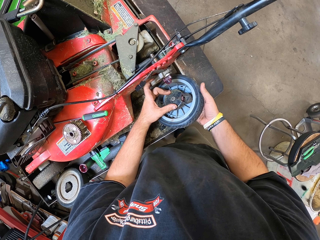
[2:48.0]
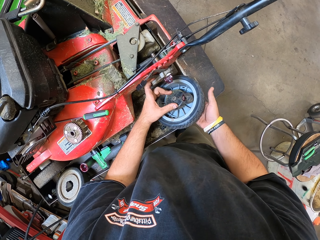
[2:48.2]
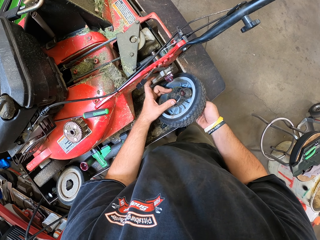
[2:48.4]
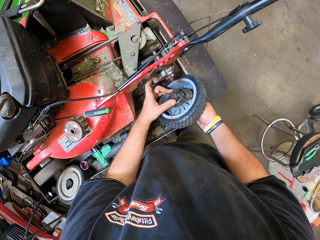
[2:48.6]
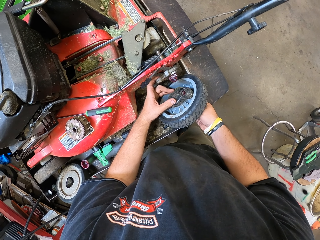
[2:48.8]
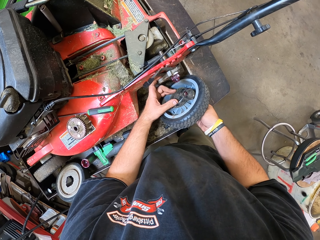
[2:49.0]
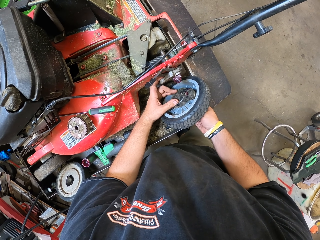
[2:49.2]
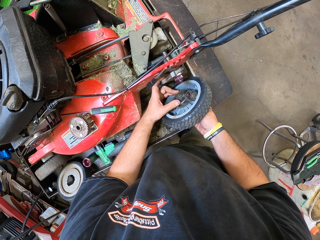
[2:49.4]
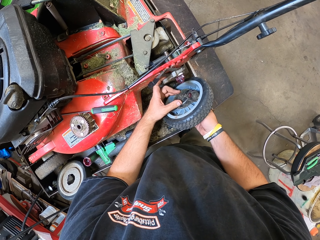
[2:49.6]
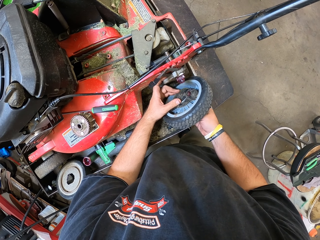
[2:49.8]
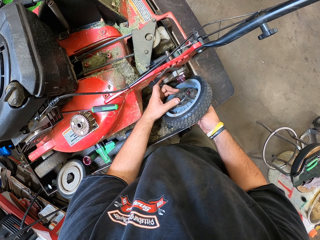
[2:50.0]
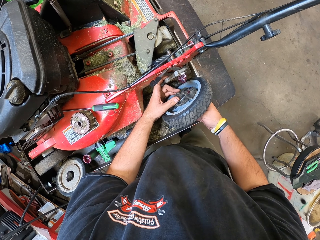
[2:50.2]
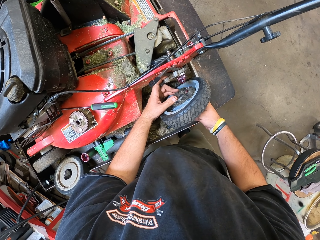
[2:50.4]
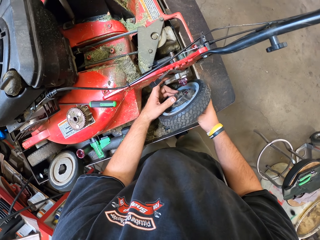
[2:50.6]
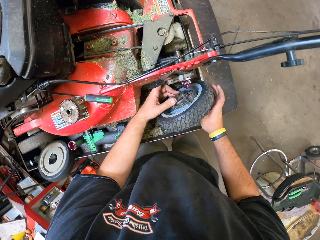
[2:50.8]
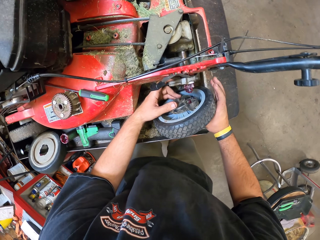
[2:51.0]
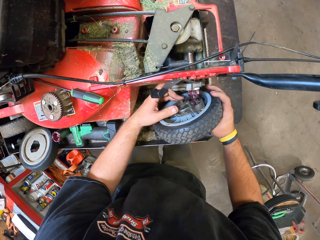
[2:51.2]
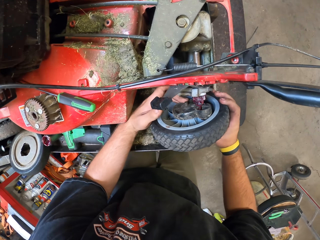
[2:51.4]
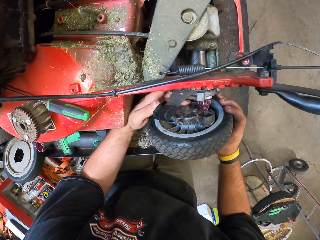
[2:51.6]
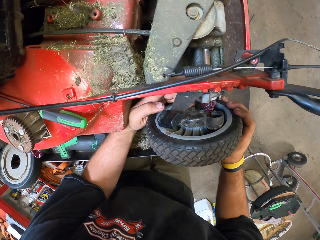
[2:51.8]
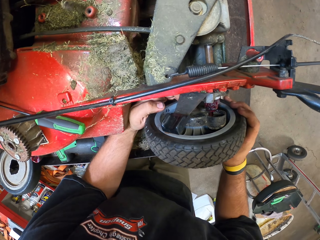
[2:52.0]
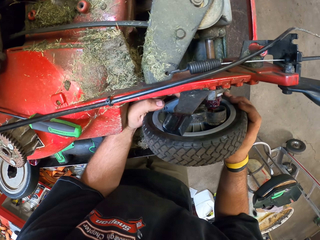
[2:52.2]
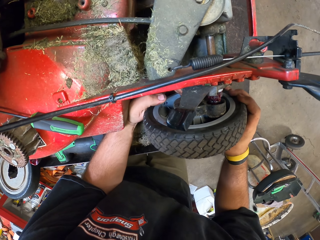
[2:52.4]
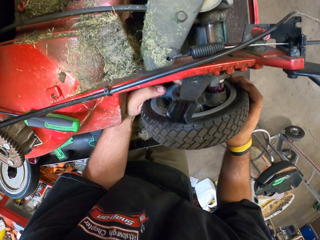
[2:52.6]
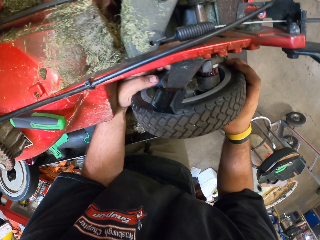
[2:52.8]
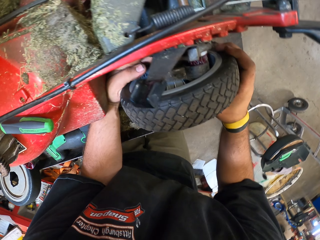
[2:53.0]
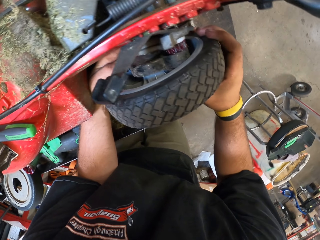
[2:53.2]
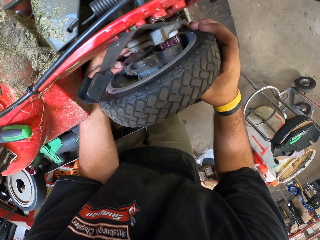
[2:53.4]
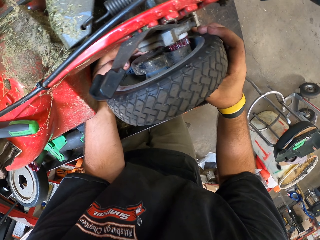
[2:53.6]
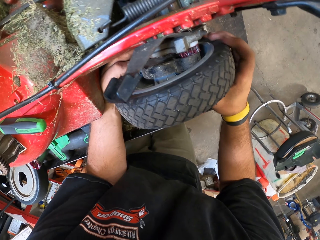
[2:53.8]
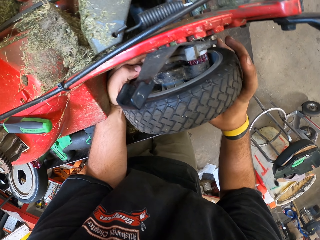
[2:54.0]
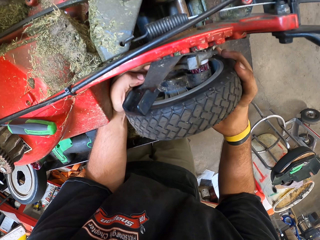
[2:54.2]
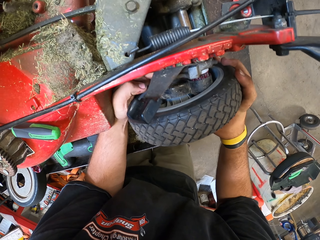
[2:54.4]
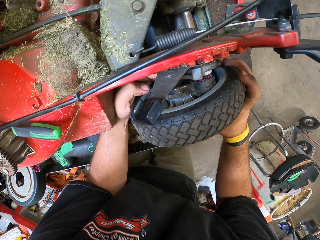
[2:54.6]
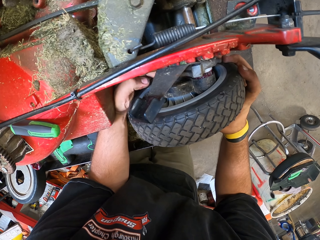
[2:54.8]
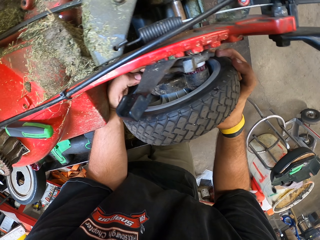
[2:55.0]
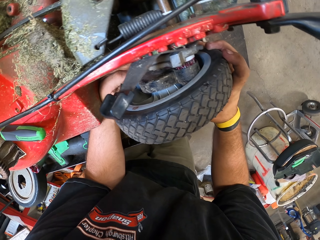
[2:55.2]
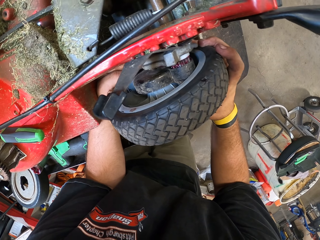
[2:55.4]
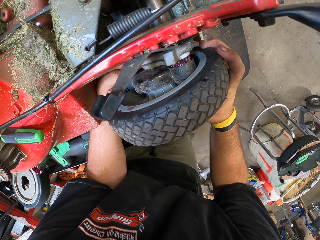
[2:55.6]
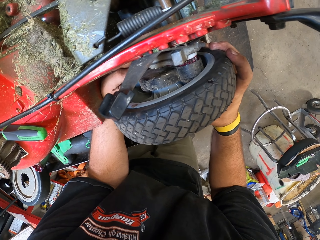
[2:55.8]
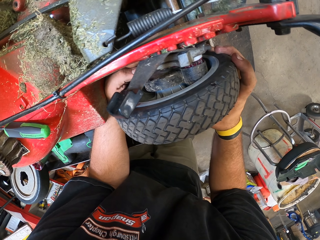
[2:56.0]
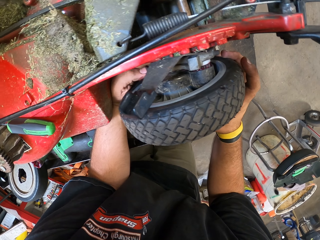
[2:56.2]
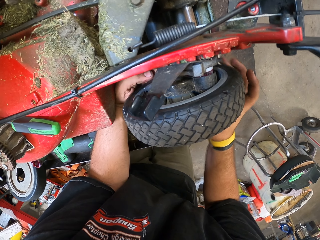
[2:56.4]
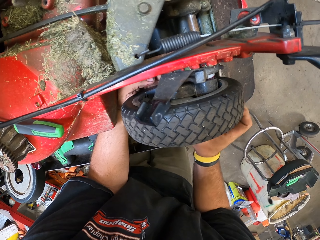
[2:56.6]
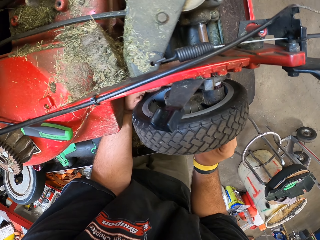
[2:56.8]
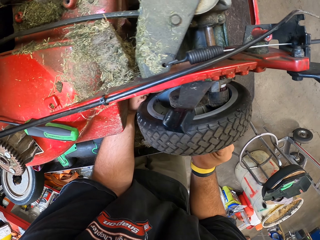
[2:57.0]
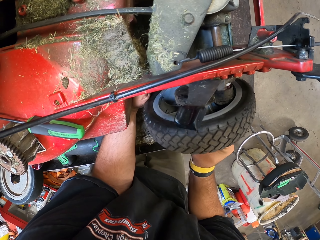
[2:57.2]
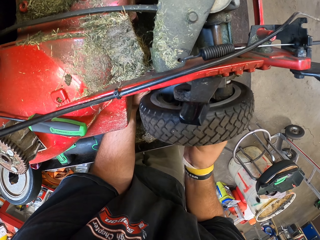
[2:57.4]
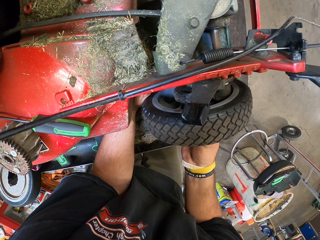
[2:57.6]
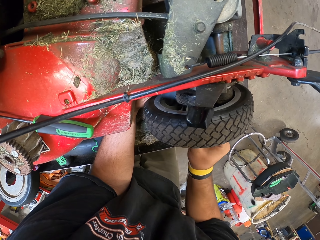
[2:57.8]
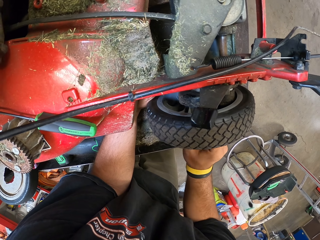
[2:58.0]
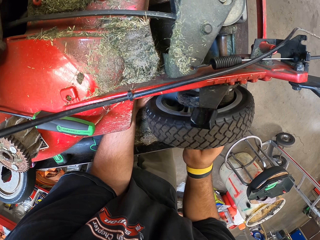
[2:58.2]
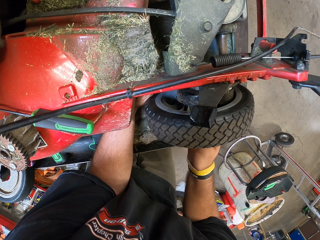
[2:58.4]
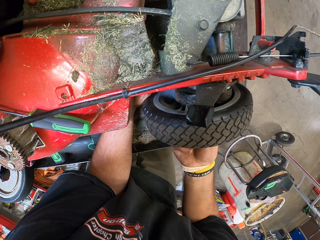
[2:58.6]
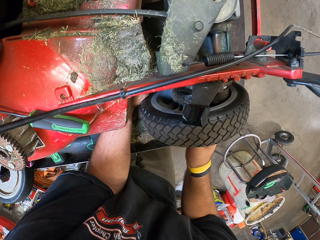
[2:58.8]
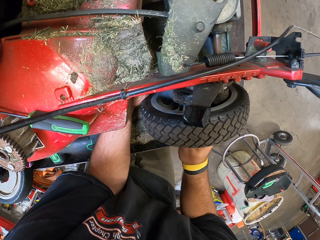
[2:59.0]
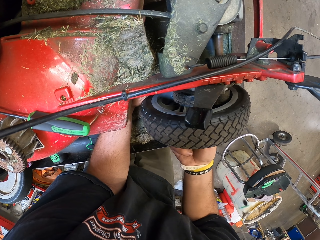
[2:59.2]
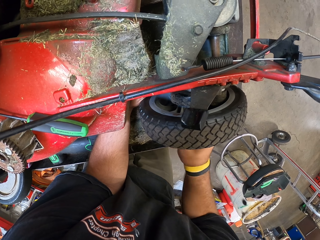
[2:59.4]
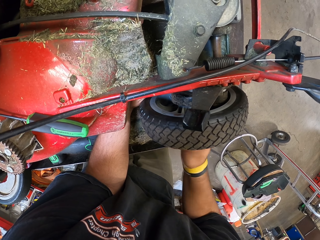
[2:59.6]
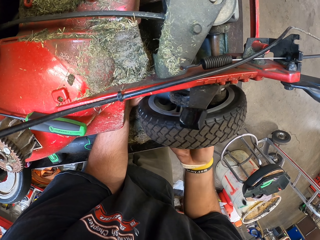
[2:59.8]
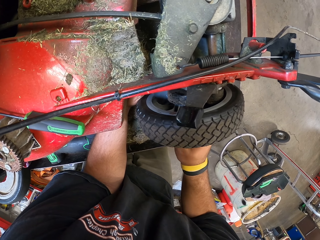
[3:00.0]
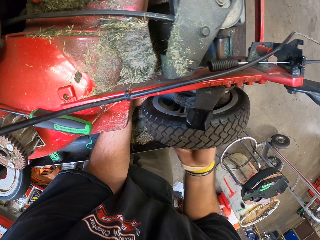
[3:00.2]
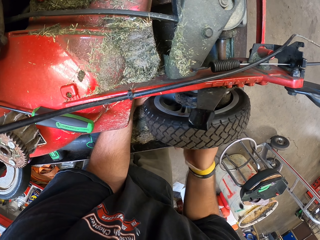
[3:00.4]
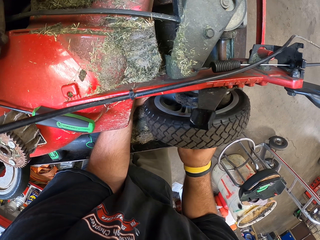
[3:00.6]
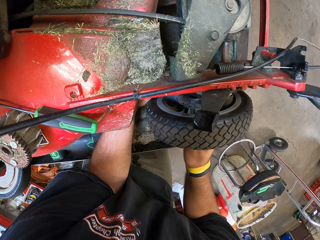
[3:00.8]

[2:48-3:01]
The camera wearer fixes the wheel. They are fixing the tire.

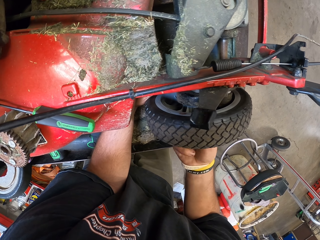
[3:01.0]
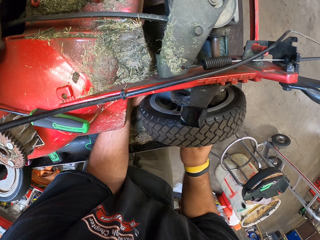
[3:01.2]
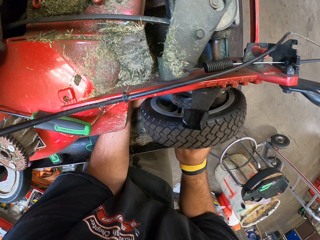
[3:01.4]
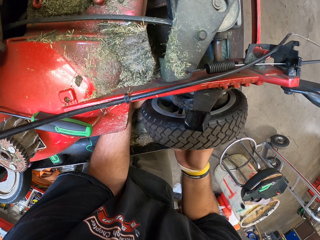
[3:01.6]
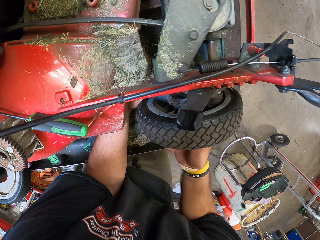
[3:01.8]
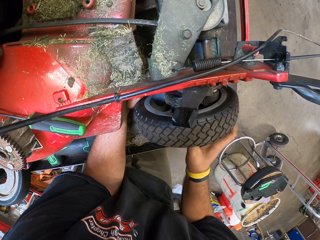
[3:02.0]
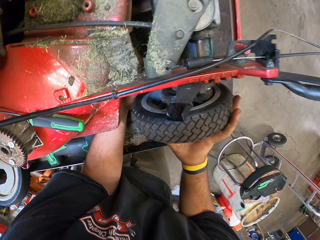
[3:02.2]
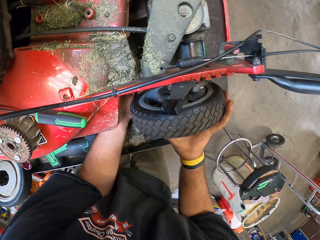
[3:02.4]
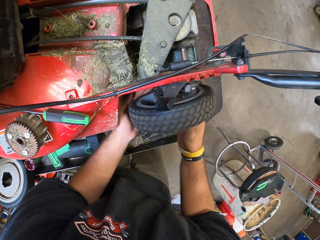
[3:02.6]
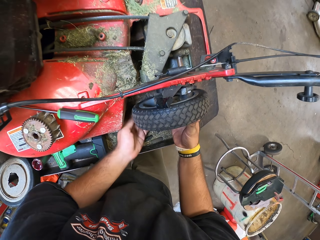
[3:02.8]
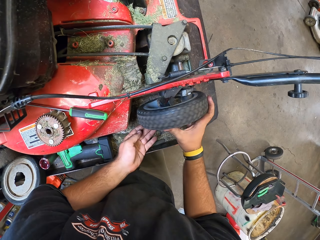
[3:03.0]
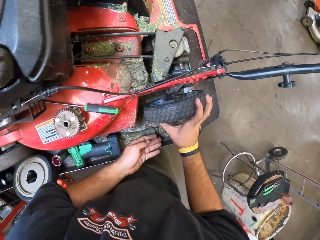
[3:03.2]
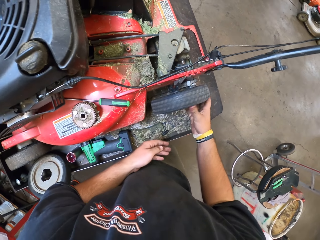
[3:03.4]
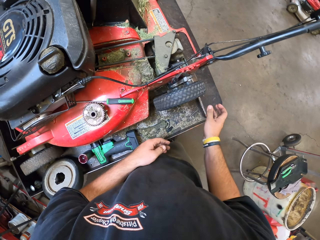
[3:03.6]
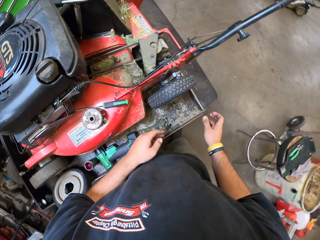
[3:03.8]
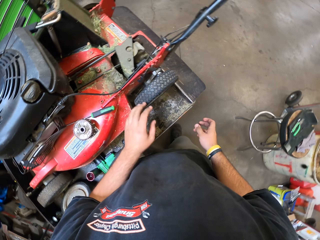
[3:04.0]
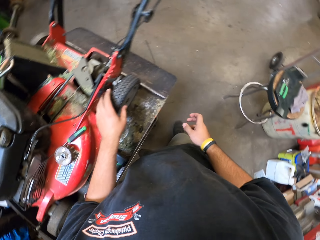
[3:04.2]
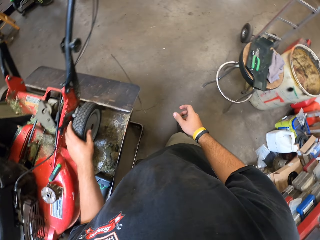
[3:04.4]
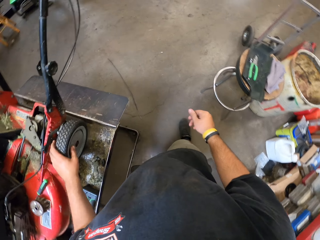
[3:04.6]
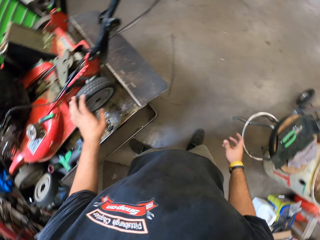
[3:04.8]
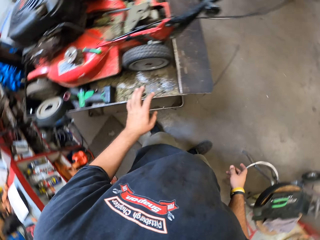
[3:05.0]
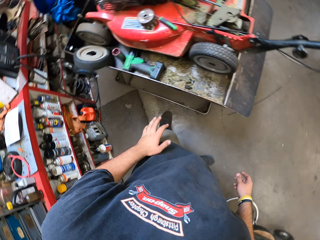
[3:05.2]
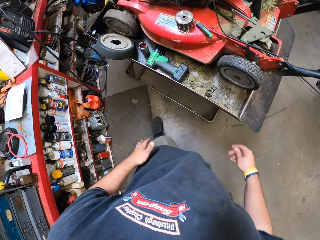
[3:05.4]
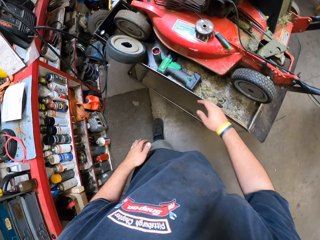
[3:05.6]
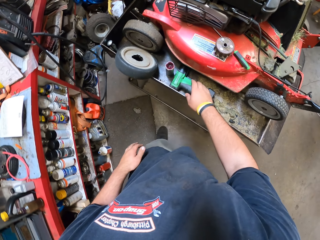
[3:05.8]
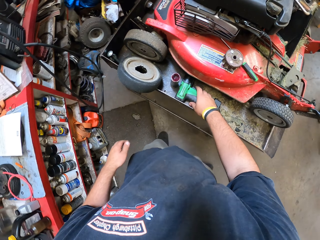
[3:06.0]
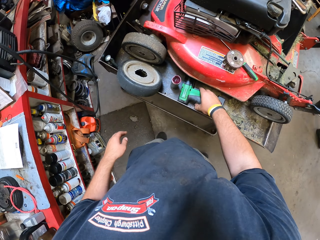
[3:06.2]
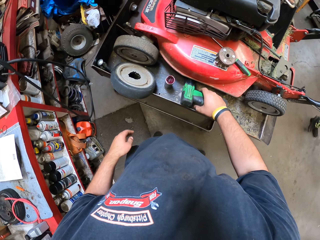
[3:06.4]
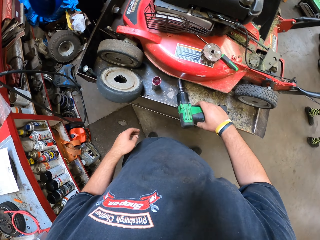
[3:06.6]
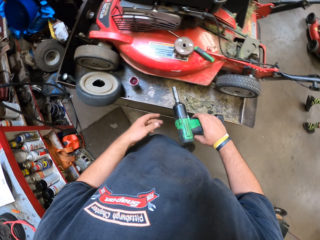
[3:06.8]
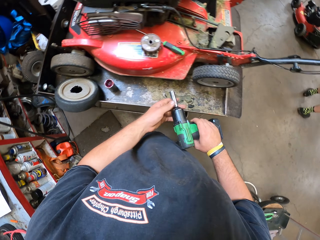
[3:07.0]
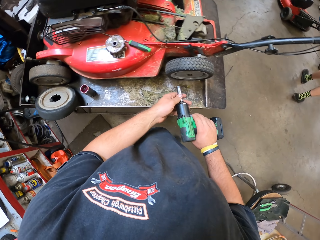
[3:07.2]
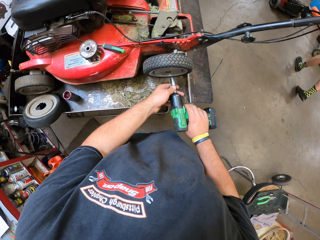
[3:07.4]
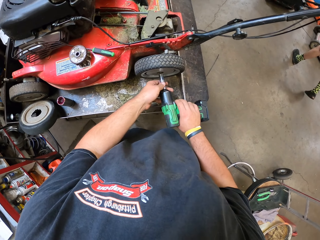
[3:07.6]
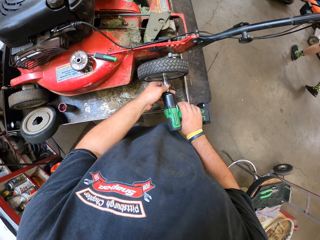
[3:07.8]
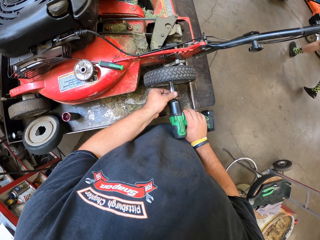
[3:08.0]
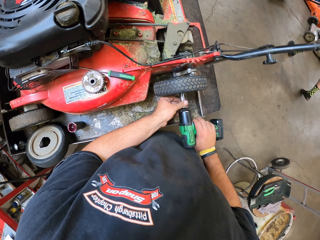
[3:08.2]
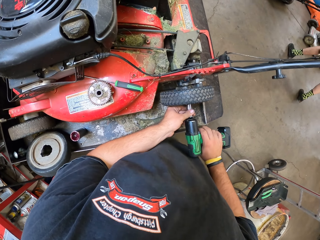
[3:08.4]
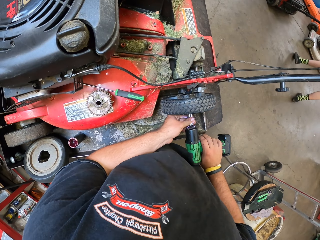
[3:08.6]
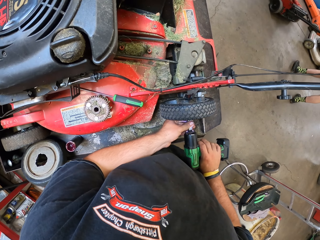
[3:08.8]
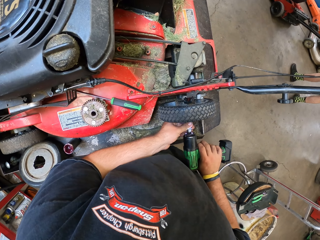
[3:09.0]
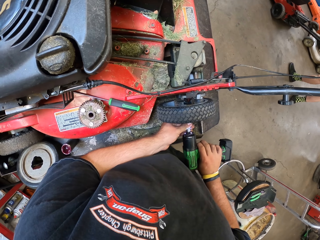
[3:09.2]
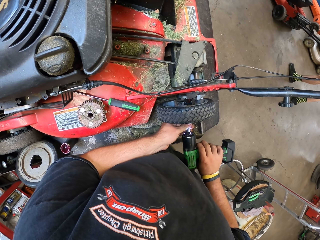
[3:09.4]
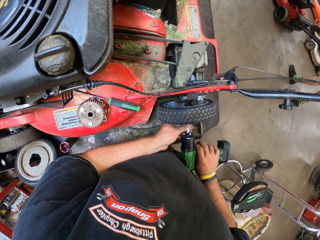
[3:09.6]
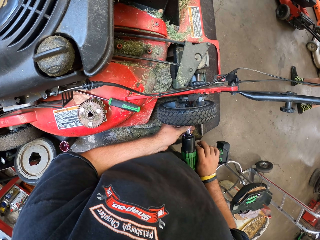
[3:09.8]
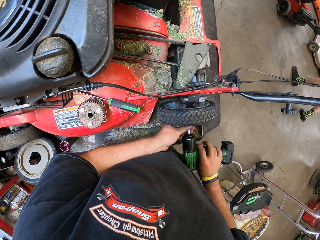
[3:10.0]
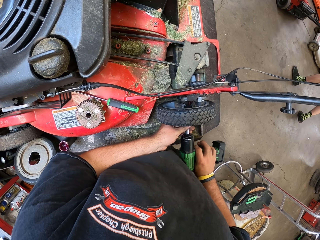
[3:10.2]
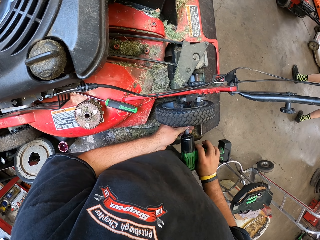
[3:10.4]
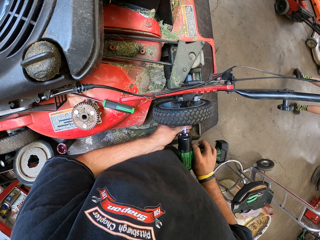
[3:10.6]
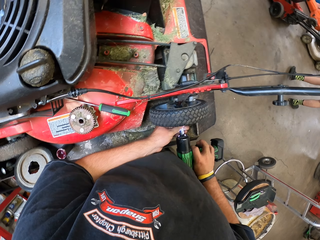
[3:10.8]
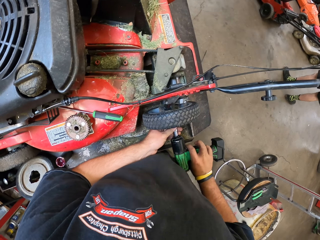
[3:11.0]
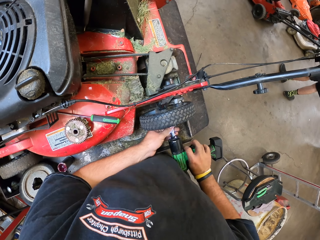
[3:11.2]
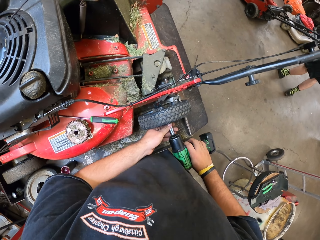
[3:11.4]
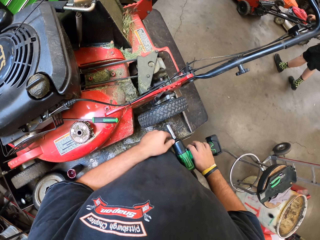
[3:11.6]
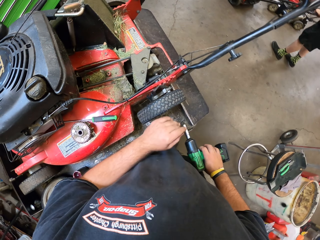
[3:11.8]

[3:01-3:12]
The camera wearer rotates the wheel. They pick the impact wrench and tighten the nut.
